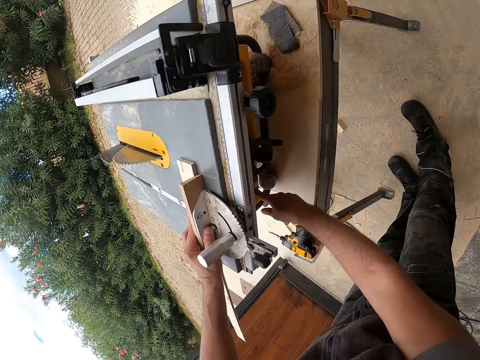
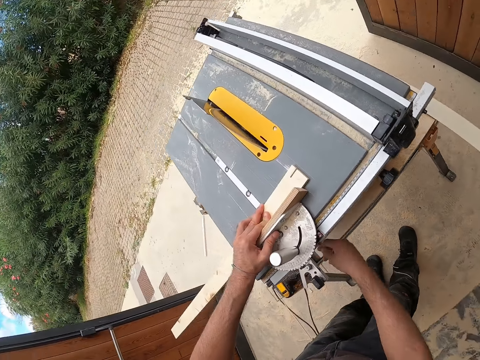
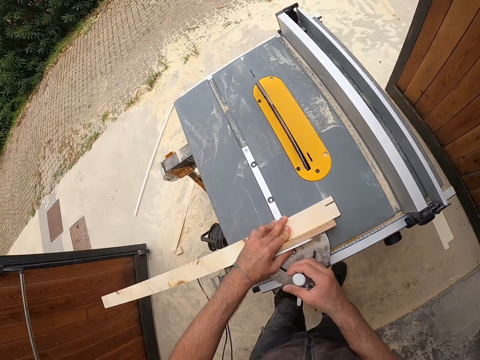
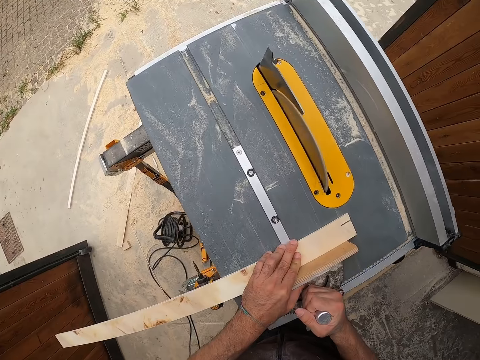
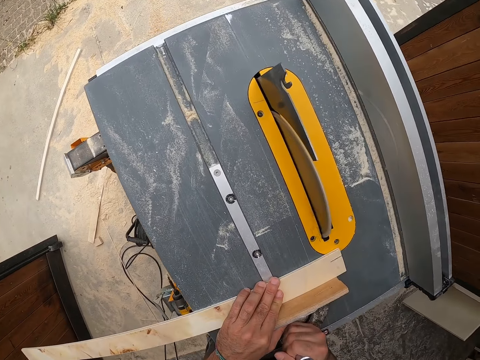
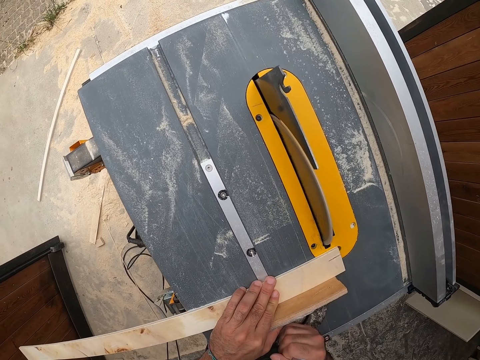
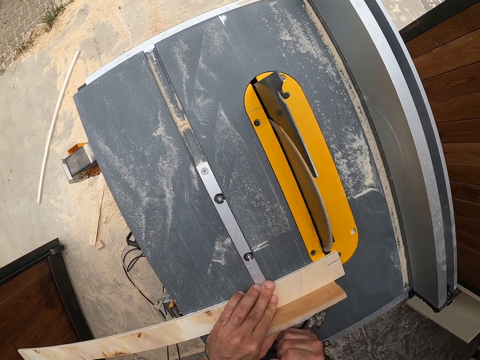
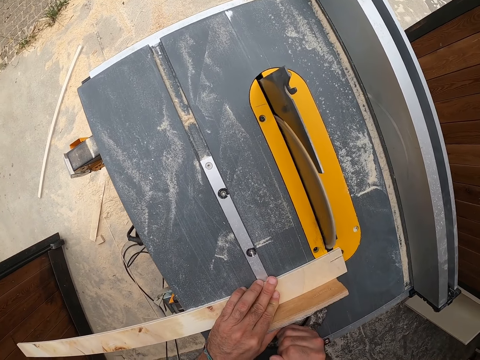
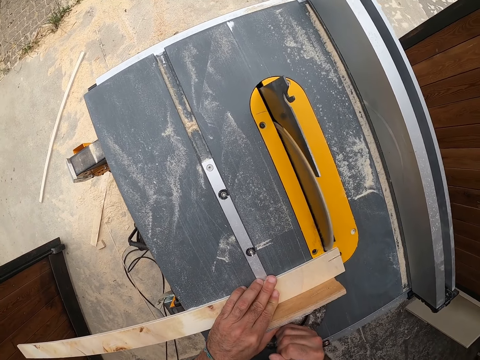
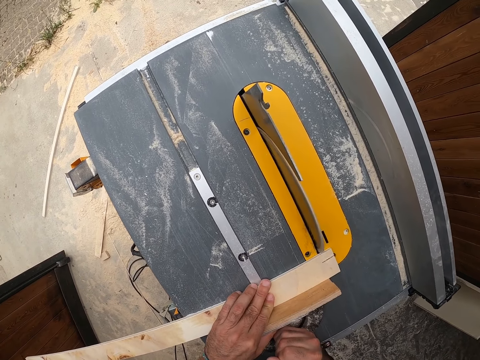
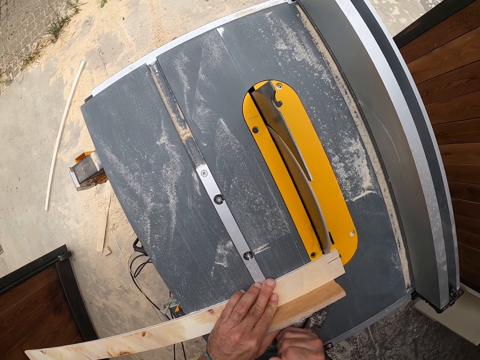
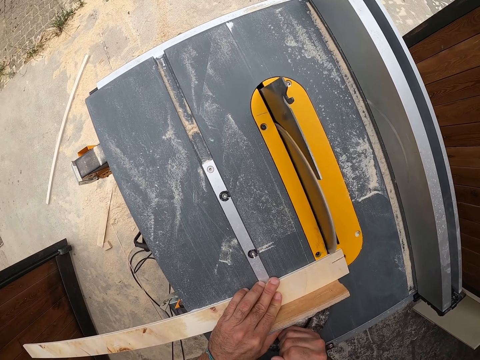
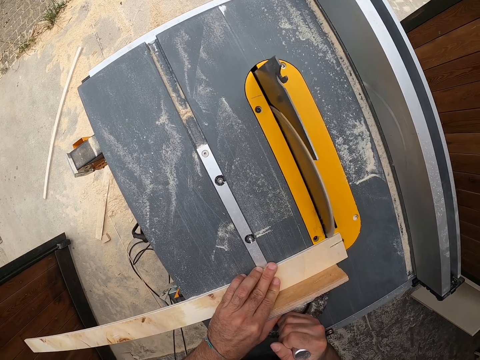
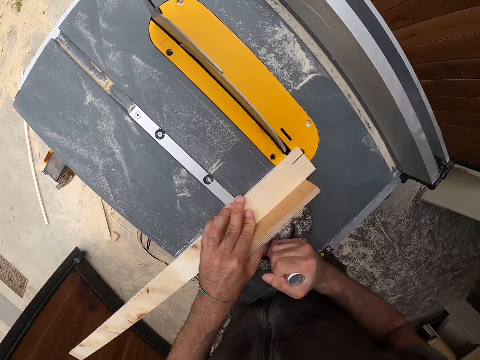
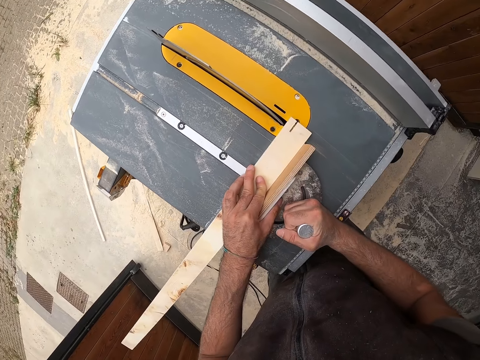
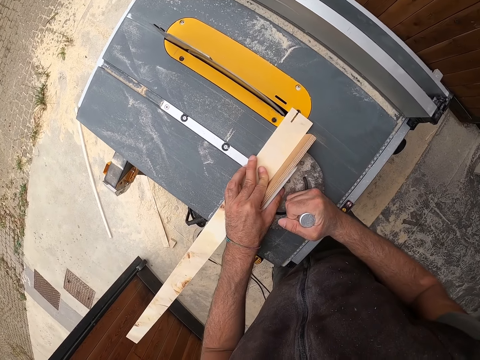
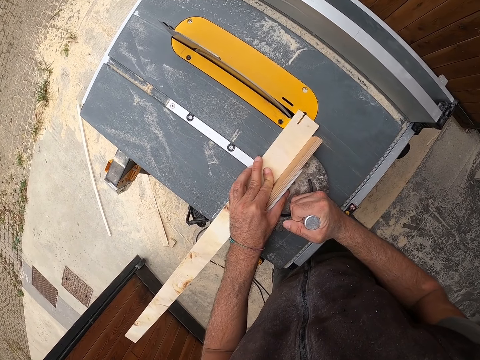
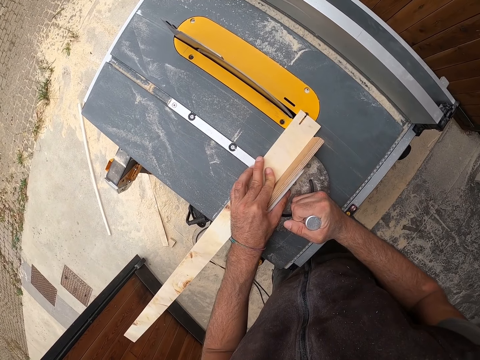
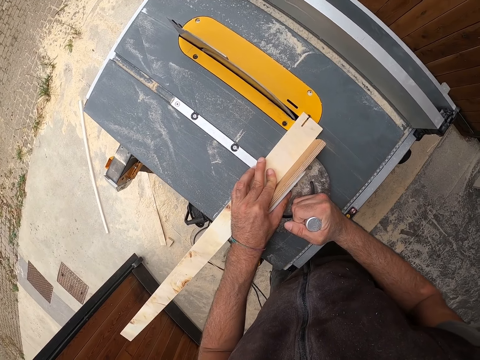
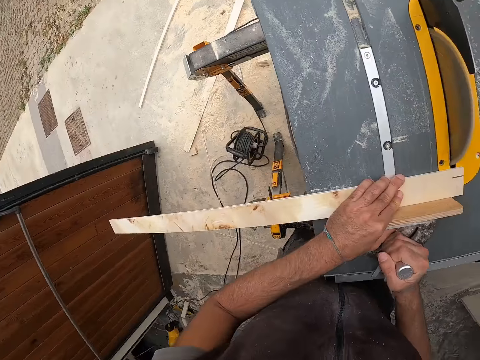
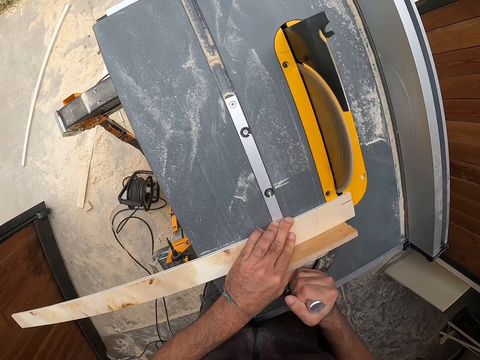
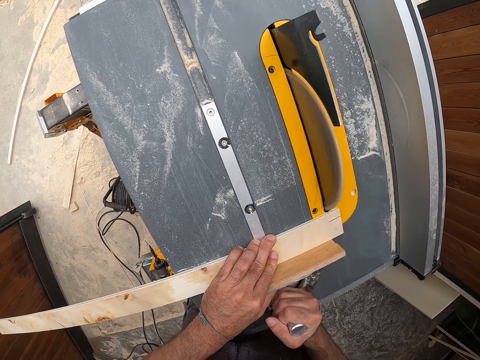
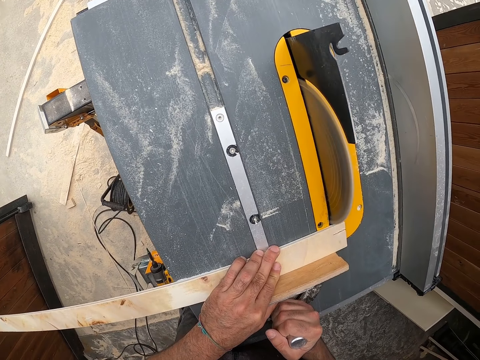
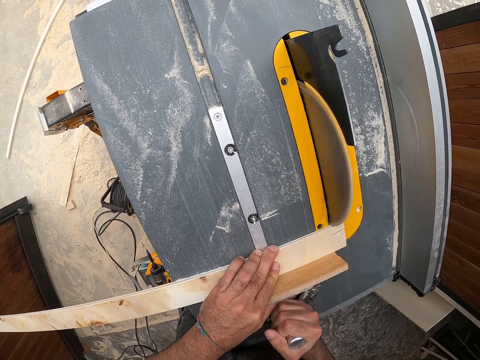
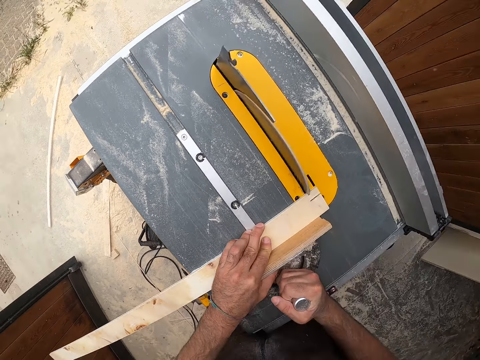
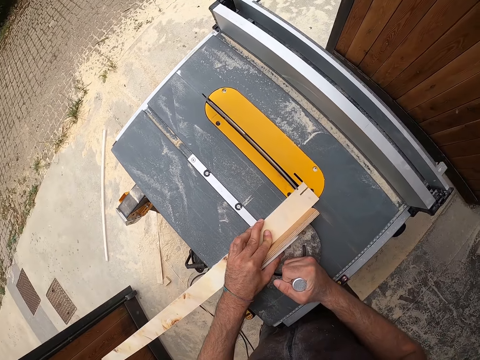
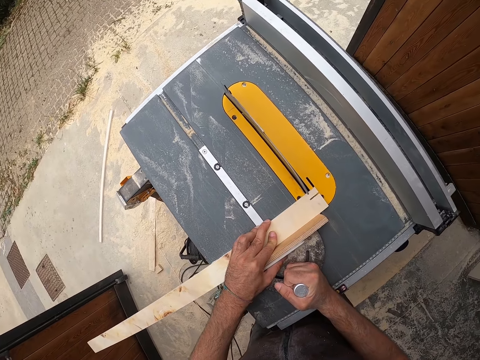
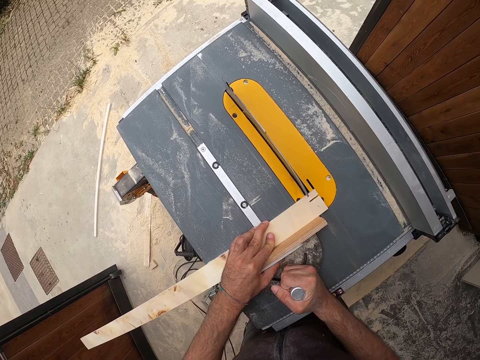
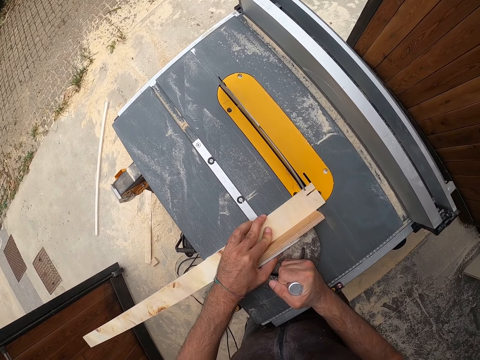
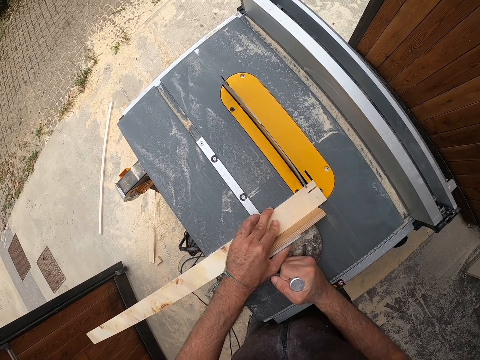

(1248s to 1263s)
The camera wearer powers on the power saw. He pushes a button under the table saw with his left hand. He slides the angle ruler and the piece of wood along the table saw with both hands. He adjusts the power saw. He trims the wood. He runs the piece of wood through the table saw blade with both hands.

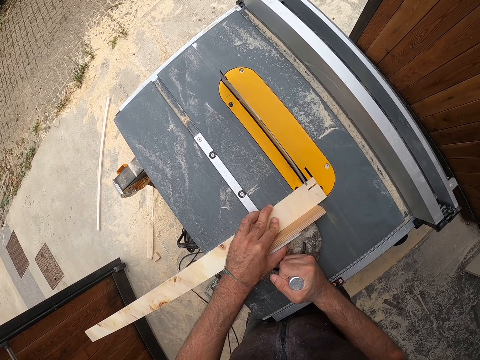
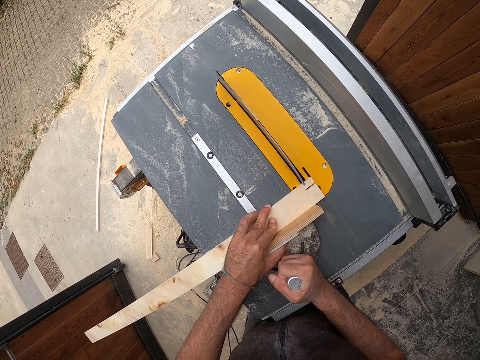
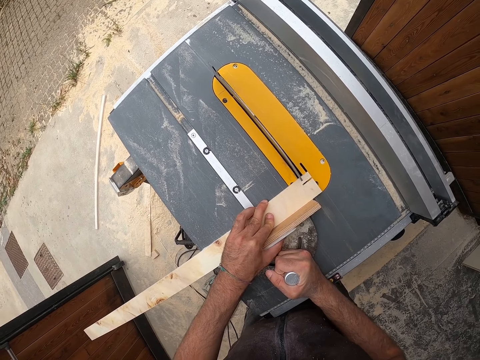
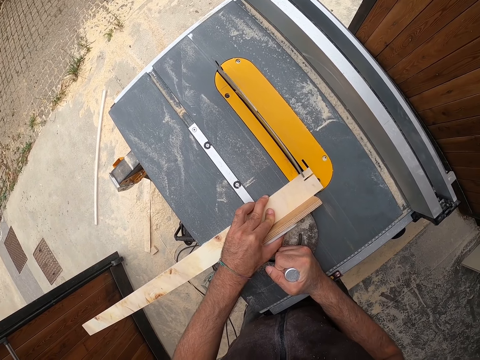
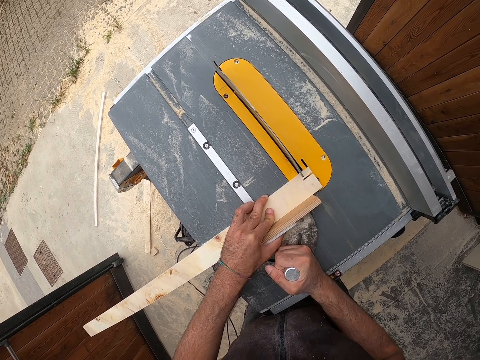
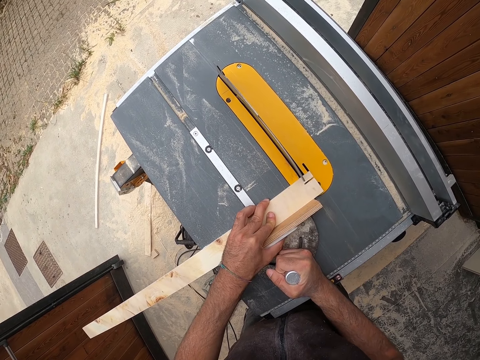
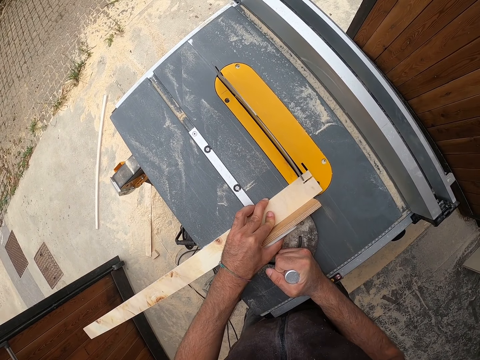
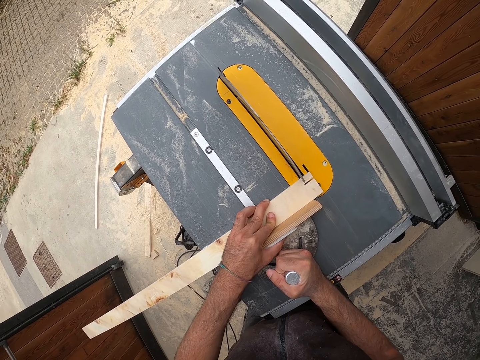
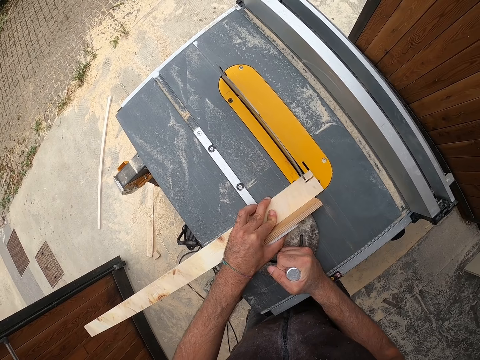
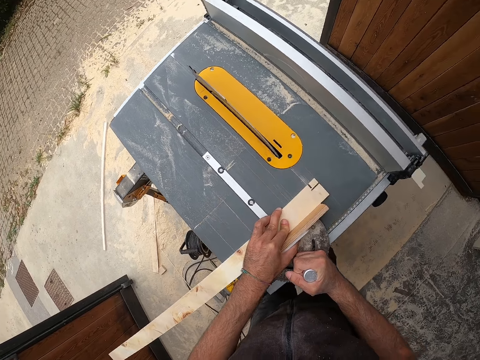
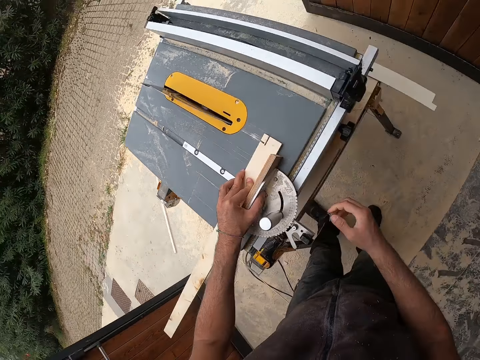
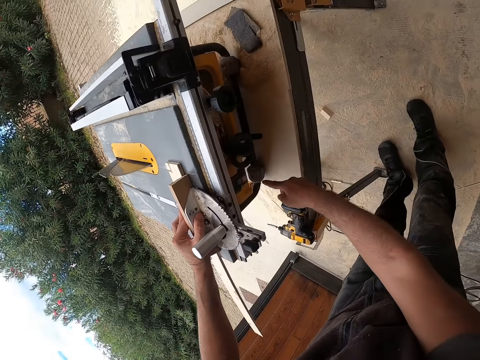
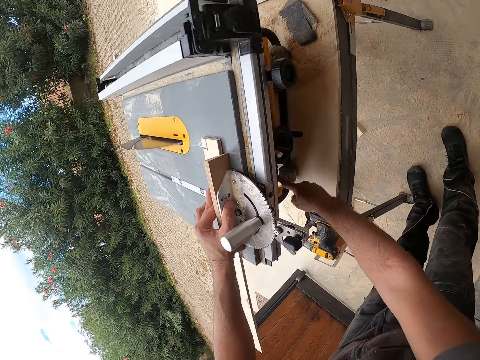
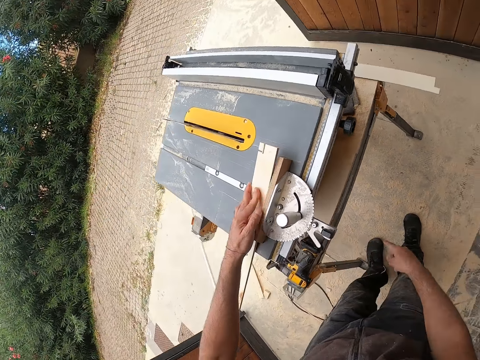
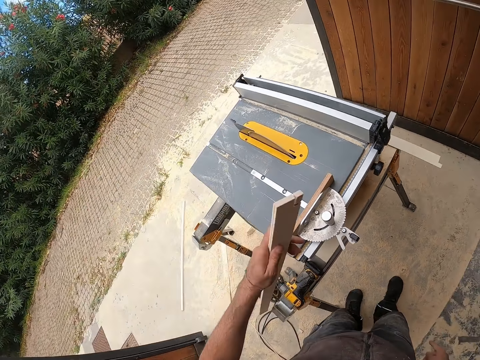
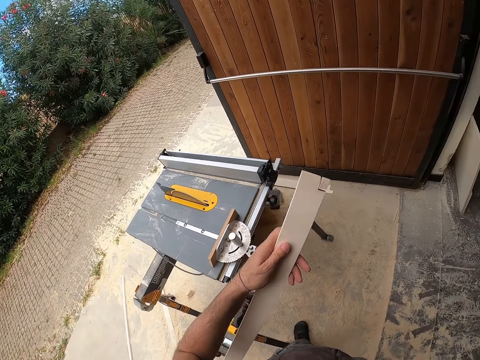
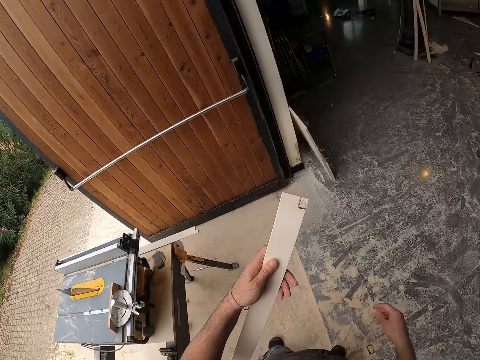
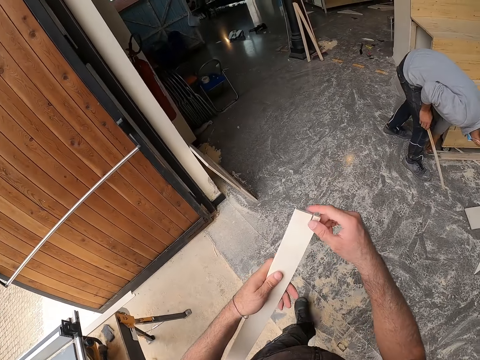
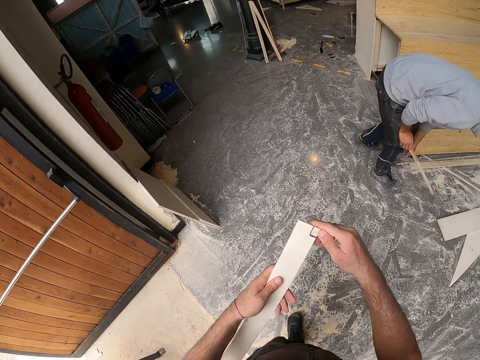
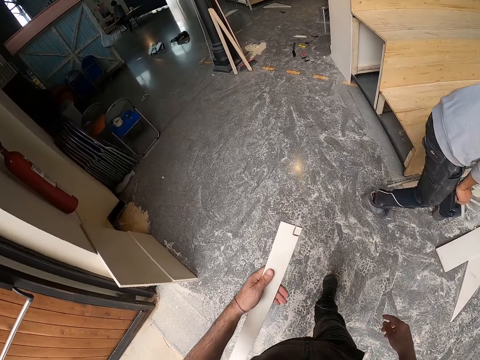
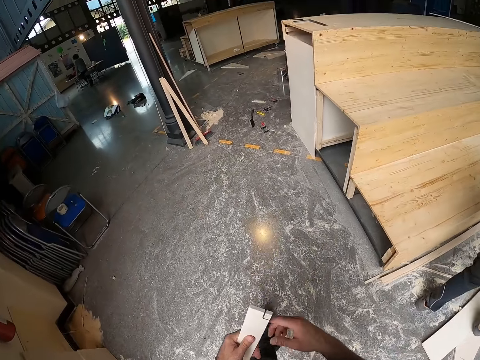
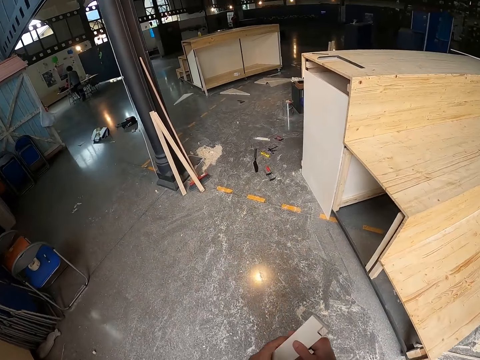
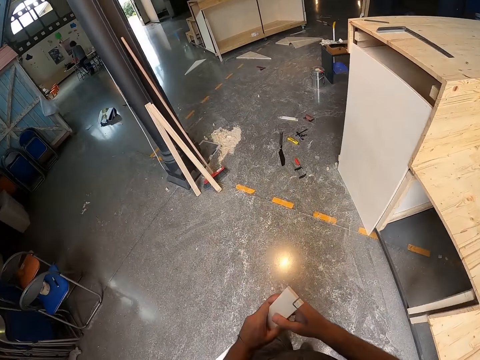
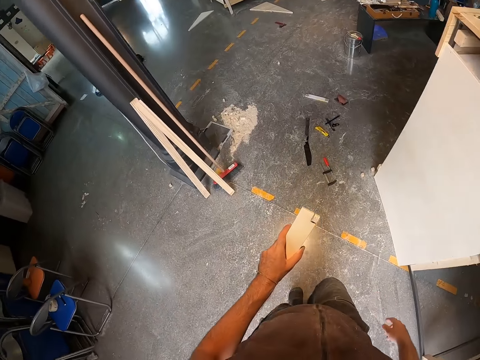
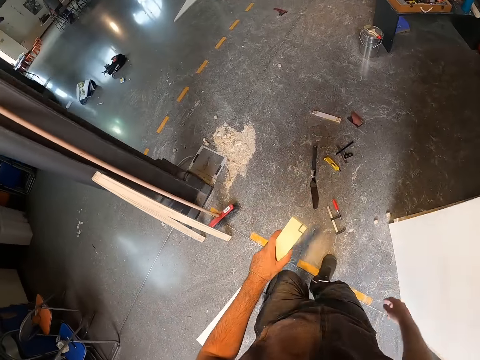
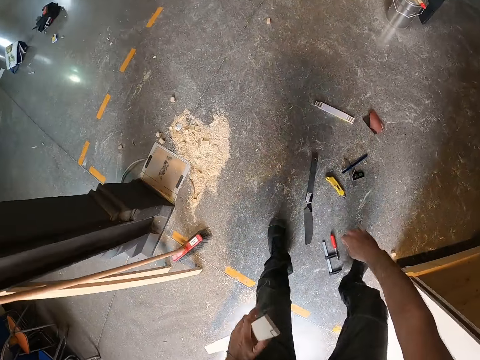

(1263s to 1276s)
The camera wearer slides the angle ruler and the piece of wood along the table saw with both hands. He stares at the wood. He pushes a button under the table saw with his left hand. He powers off the power saw. He removes the pieces of wood from the table saw with his left hand. He walks into the workshop from outside the workshop.
